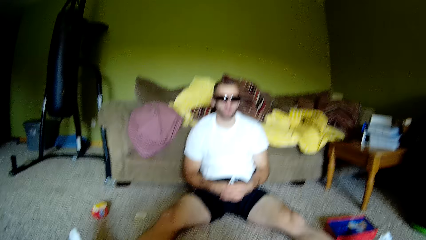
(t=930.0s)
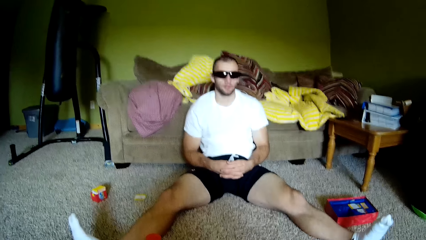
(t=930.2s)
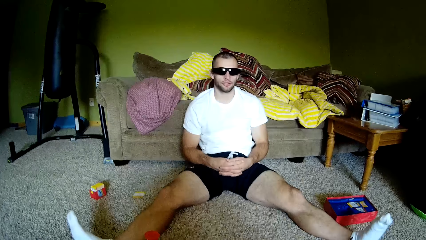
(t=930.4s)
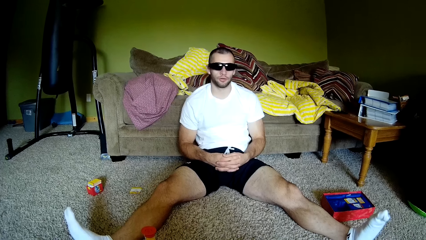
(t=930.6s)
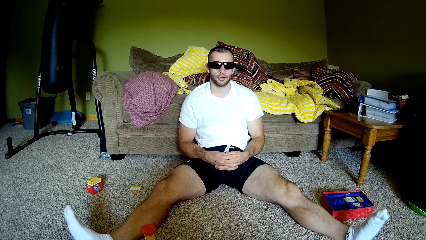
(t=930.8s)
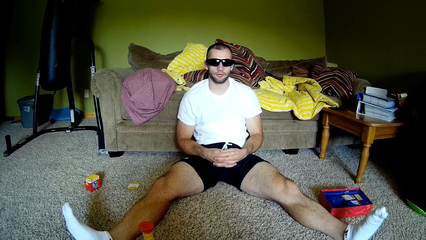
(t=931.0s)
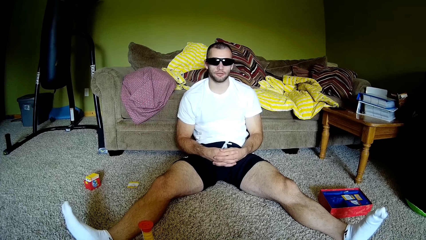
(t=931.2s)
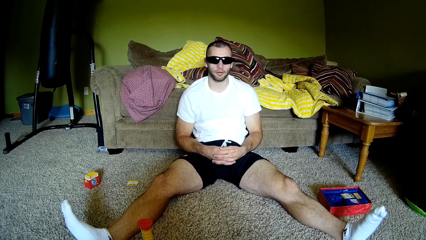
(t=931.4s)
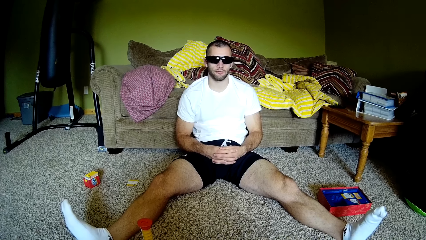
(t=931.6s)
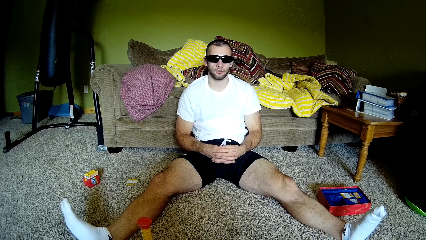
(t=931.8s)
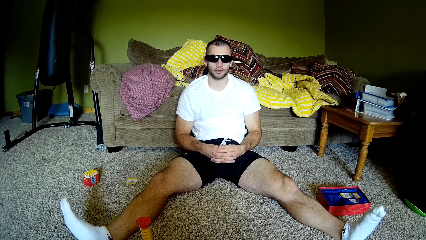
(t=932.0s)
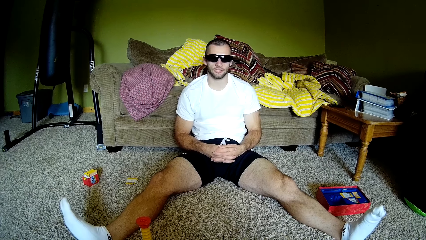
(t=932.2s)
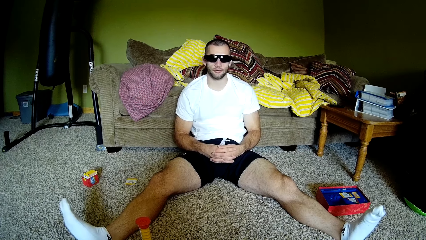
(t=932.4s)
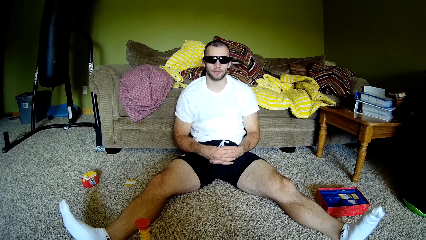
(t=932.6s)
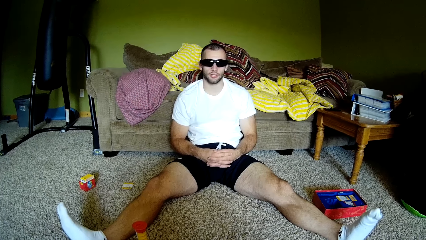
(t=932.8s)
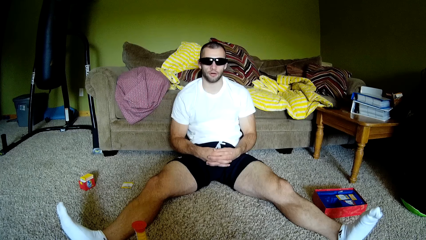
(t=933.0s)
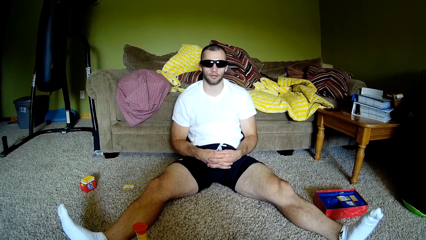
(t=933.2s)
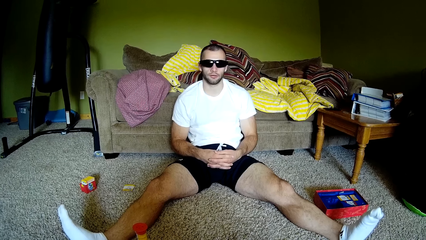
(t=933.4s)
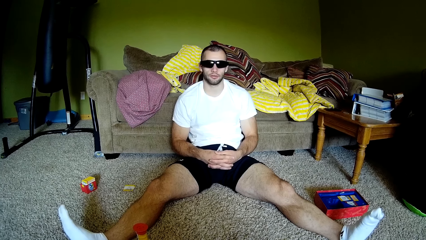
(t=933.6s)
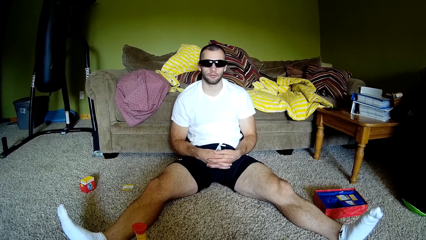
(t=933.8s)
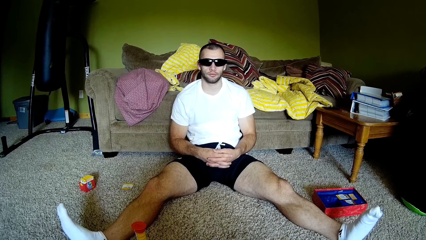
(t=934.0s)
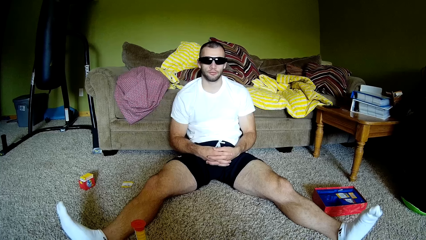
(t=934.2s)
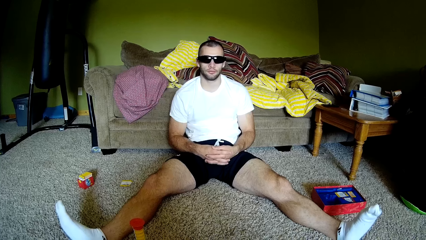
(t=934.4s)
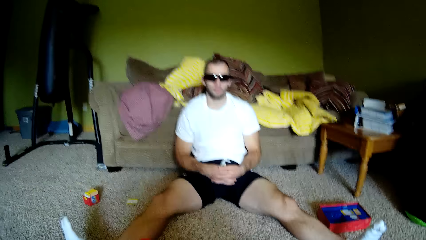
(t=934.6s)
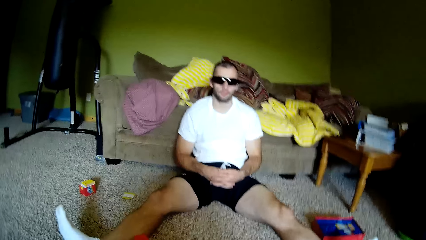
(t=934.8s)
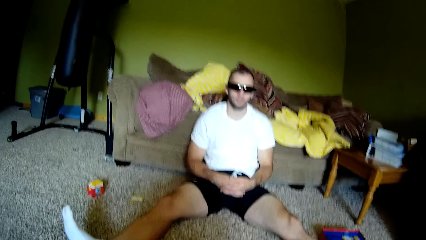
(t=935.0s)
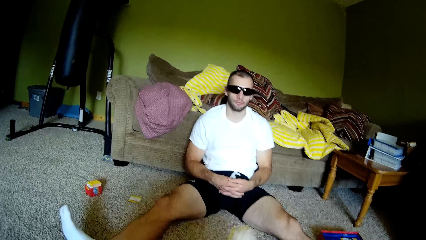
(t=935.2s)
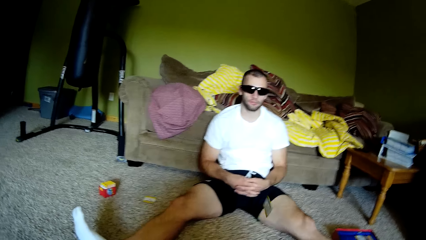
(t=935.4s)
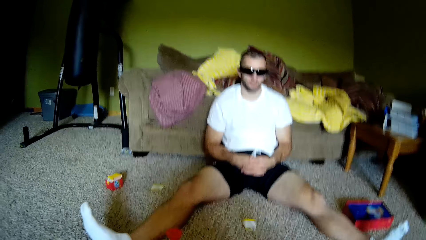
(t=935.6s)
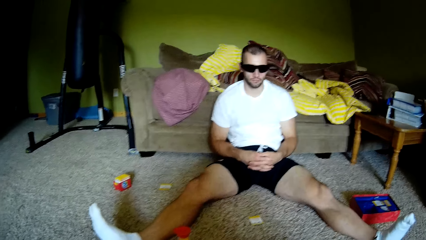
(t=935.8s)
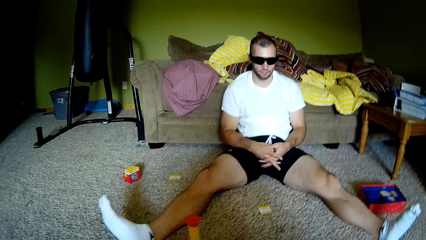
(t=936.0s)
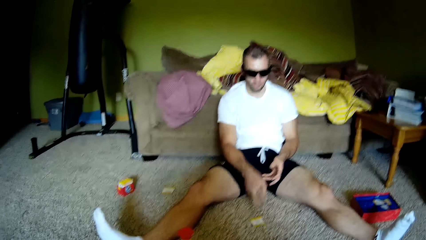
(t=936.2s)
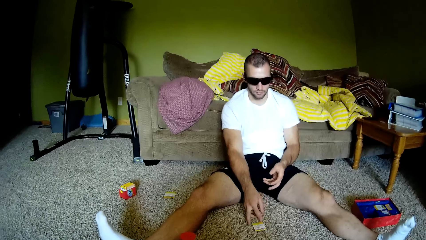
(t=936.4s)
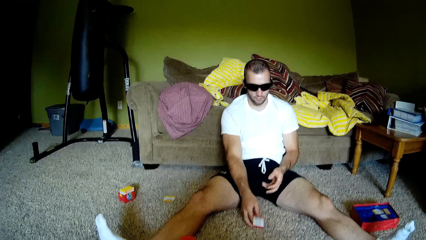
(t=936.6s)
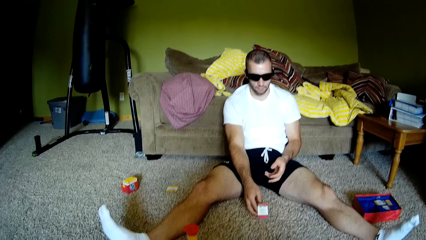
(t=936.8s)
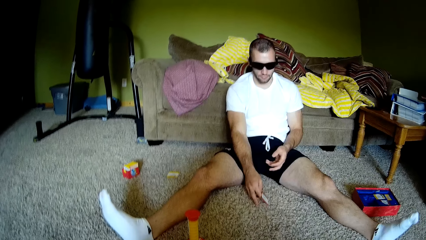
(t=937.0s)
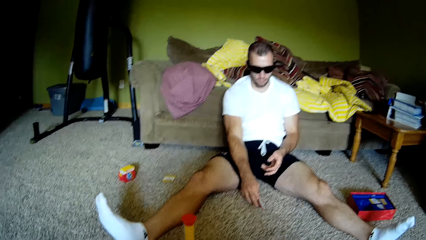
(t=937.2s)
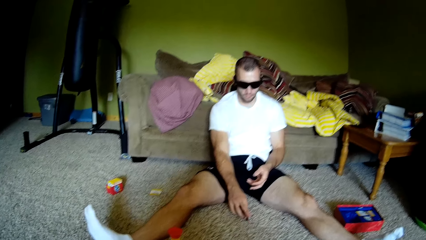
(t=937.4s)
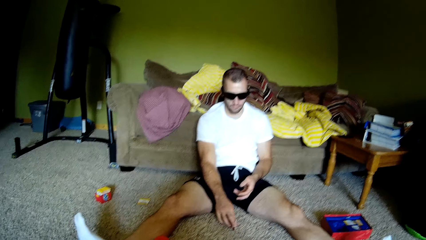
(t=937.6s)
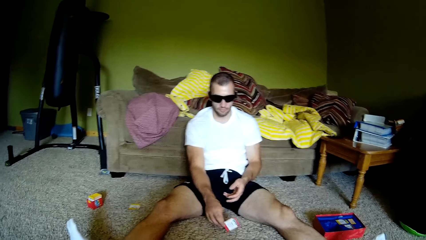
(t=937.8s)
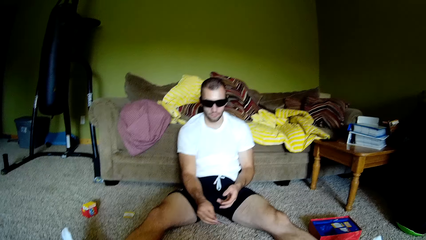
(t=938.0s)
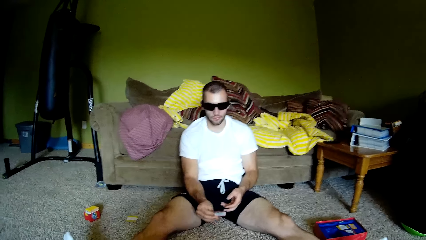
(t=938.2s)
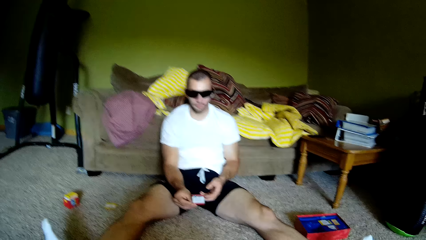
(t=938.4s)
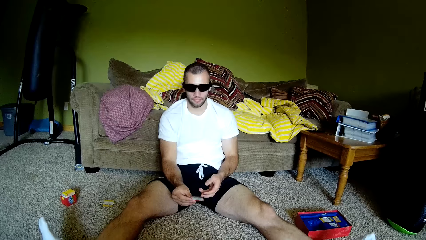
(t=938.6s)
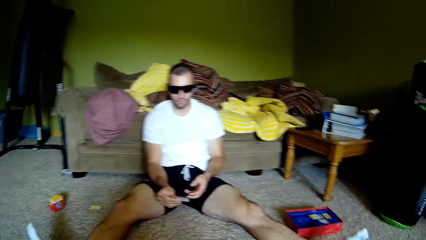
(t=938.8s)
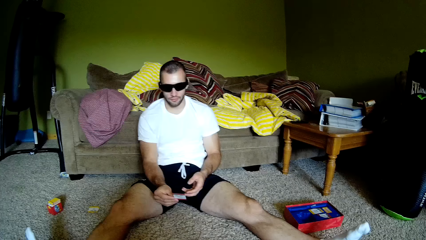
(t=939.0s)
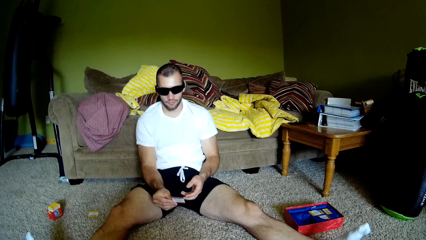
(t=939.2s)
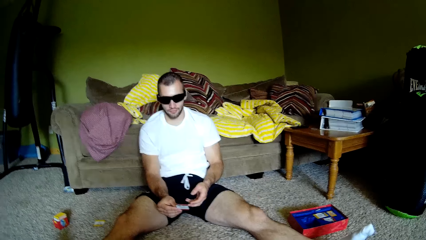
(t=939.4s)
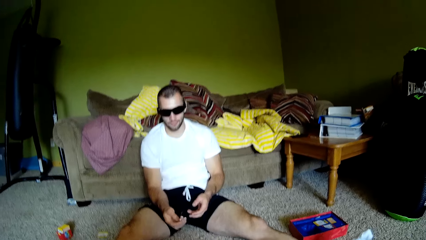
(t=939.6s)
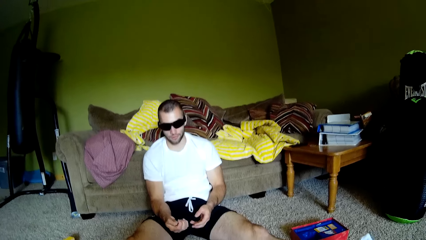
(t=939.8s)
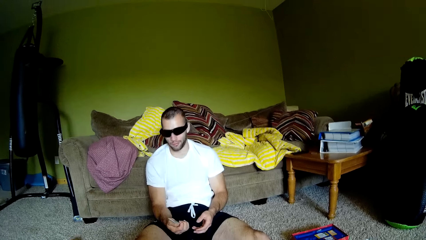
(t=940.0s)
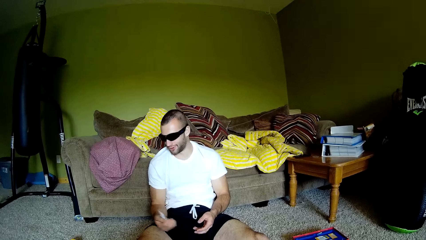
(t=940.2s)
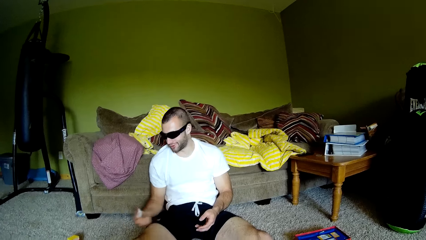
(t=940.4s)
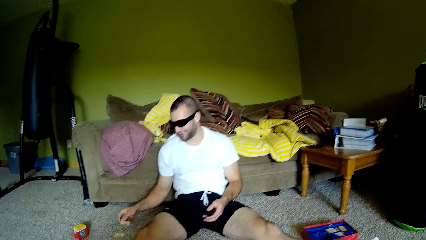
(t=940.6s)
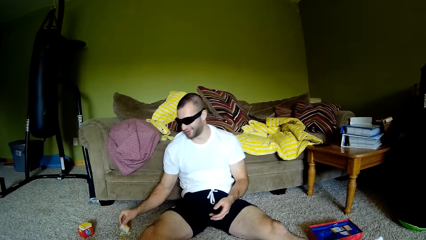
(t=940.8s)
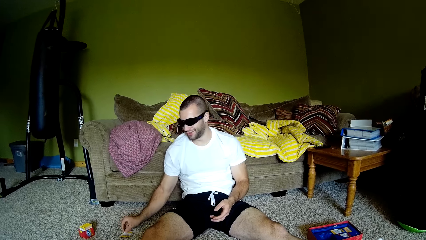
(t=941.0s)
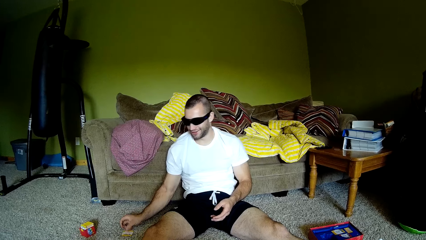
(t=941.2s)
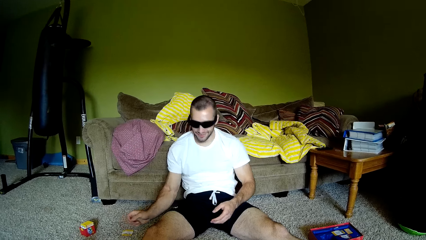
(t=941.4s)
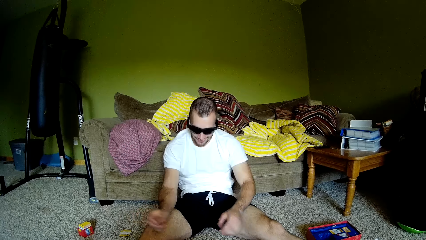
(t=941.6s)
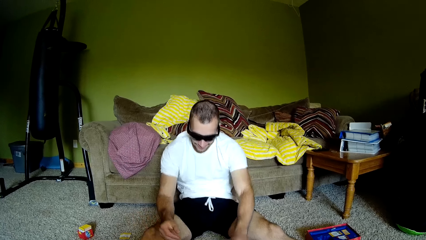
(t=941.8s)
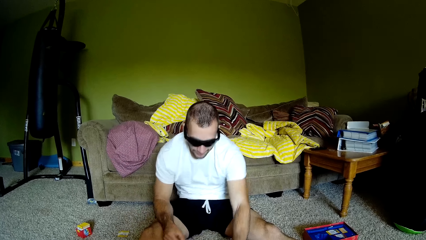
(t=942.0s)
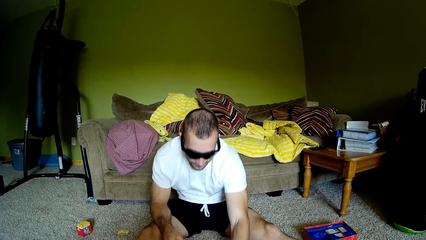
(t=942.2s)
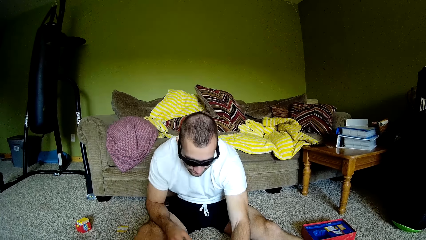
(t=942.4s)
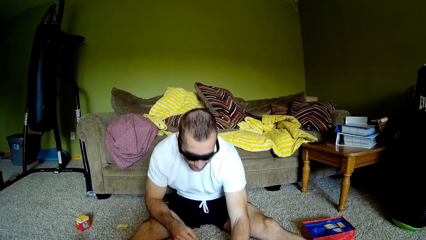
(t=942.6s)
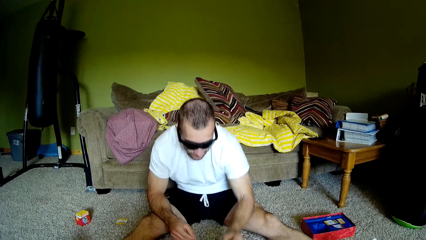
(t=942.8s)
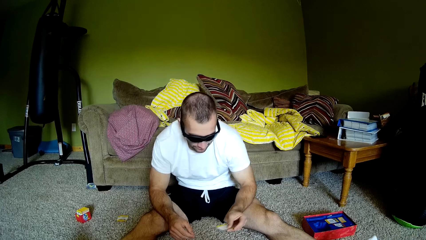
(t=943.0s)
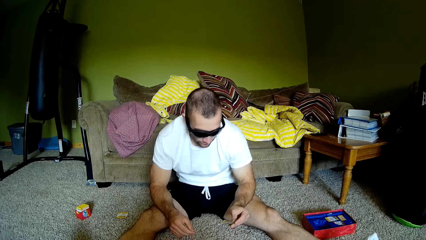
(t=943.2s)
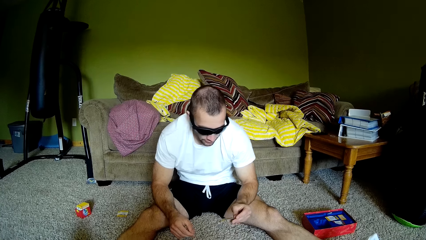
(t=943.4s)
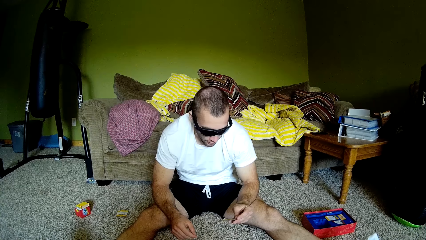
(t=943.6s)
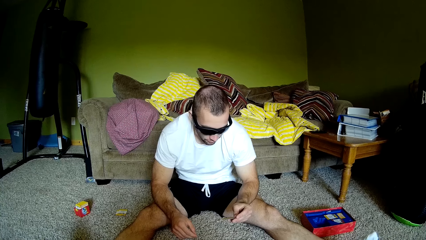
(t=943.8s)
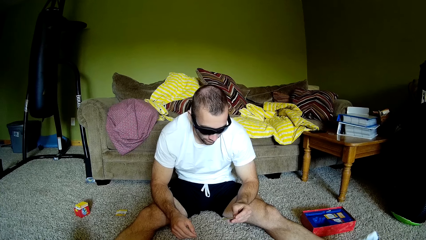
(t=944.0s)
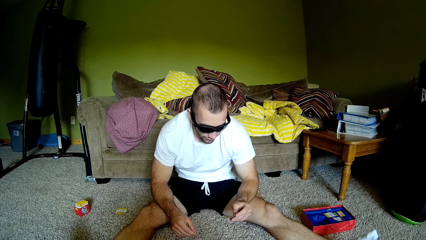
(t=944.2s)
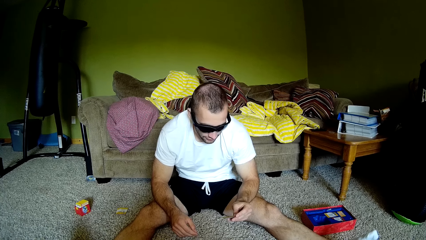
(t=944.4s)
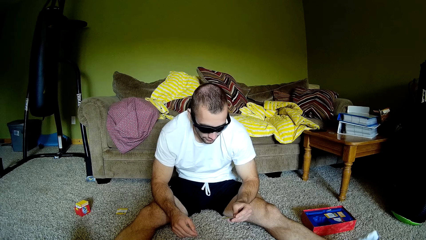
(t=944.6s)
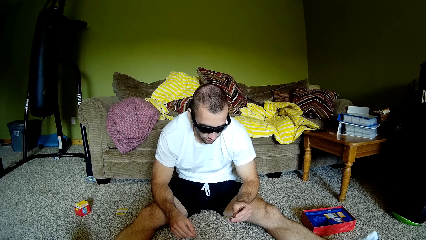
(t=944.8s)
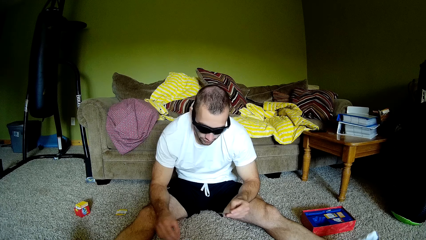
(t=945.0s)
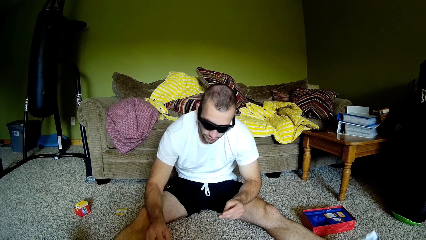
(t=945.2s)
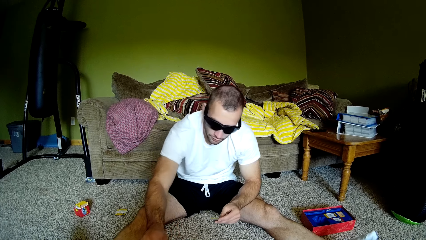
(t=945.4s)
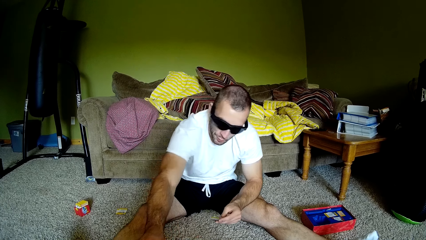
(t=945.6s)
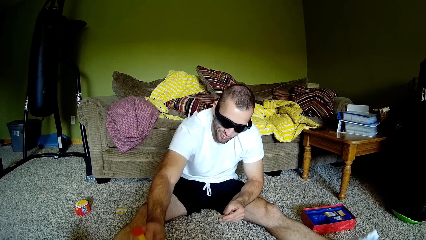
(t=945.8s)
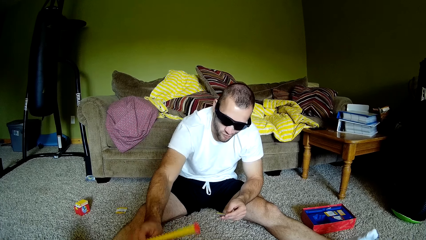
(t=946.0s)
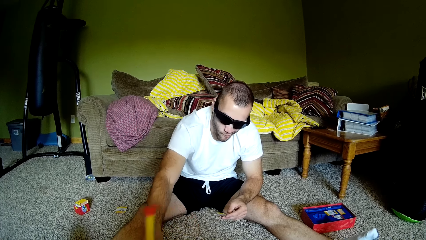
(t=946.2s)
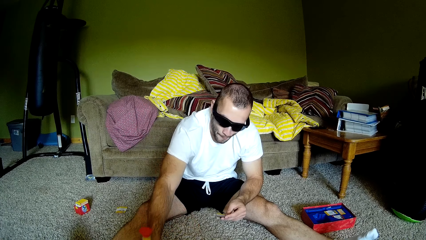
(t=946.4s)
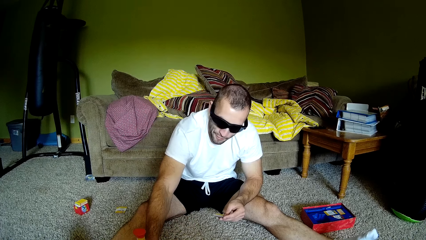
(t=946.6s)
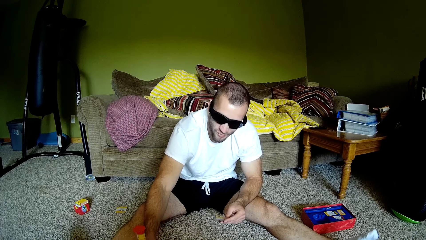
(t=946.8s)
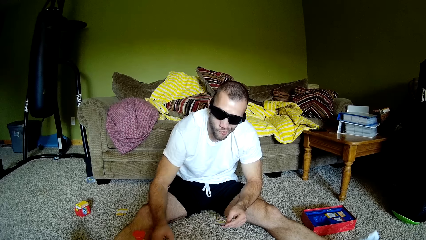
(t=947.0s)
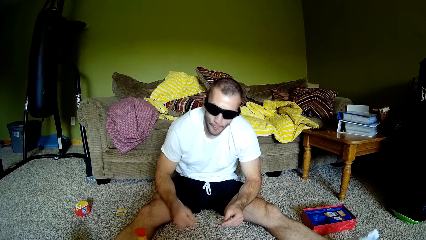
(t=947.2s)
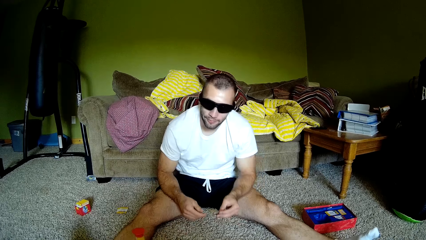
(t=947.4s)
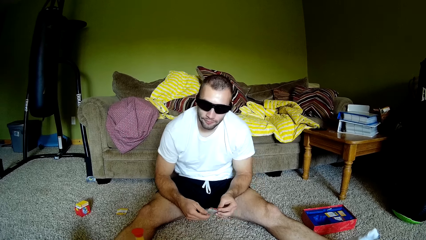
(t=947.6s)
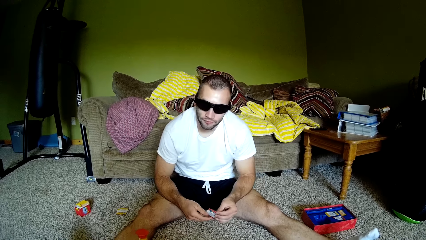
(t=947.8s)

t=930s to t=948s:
A man talks to the camera wearer. The camera wearer throws a card to the man. They talk to the man. The man looks at the card, puts a card down, picks up a card, reads a card and turns a toy around.
